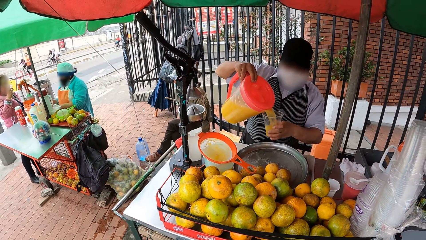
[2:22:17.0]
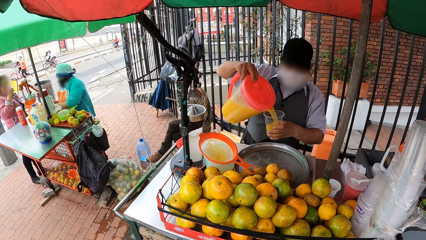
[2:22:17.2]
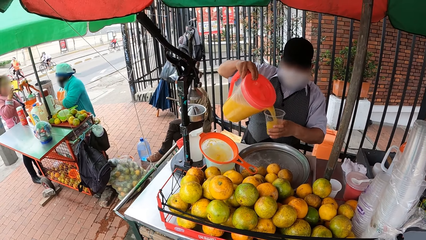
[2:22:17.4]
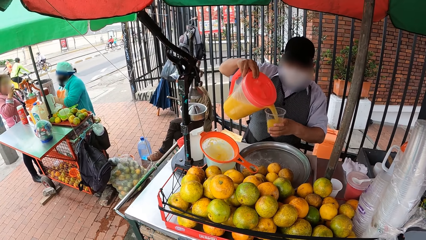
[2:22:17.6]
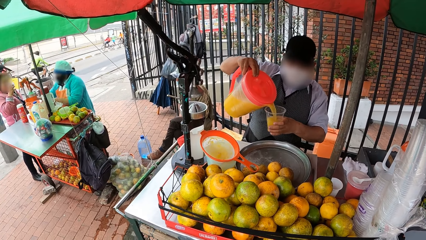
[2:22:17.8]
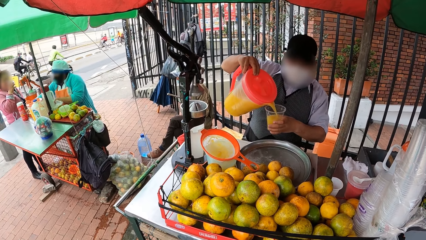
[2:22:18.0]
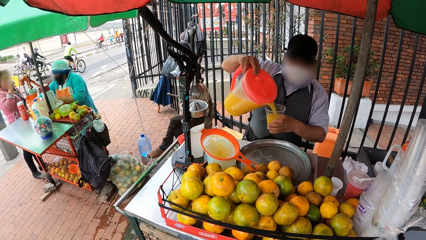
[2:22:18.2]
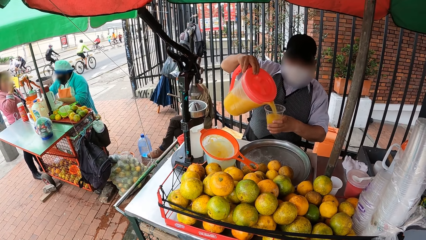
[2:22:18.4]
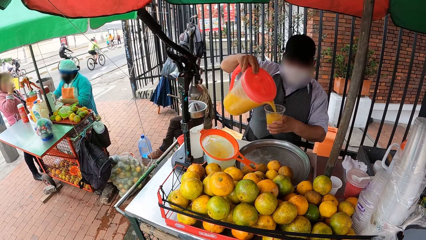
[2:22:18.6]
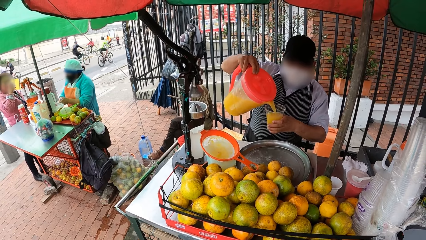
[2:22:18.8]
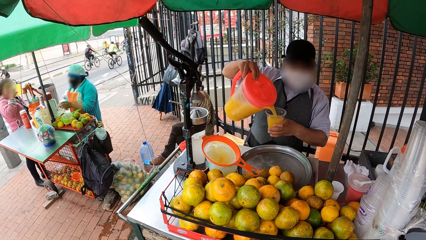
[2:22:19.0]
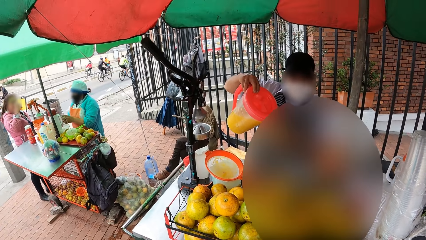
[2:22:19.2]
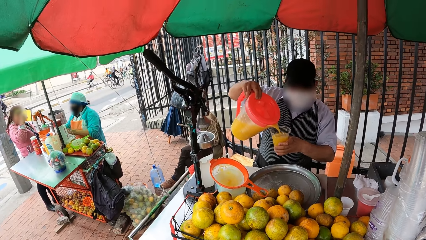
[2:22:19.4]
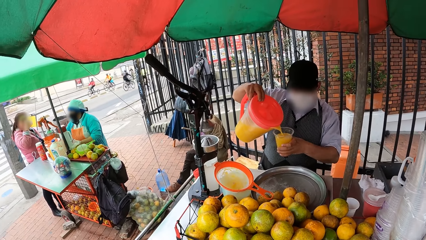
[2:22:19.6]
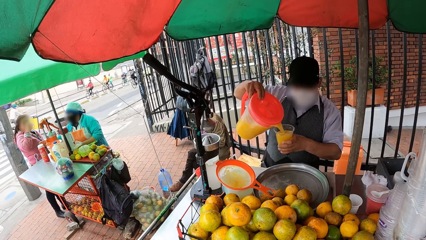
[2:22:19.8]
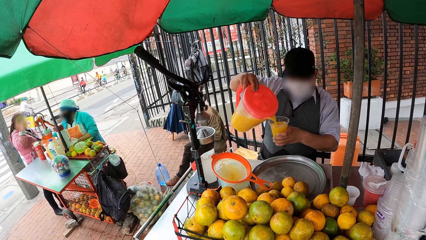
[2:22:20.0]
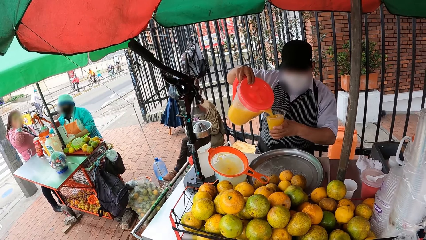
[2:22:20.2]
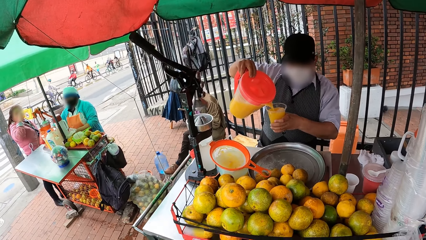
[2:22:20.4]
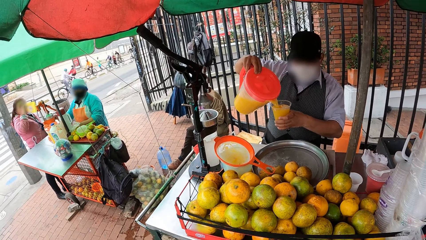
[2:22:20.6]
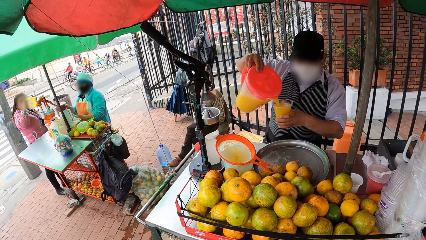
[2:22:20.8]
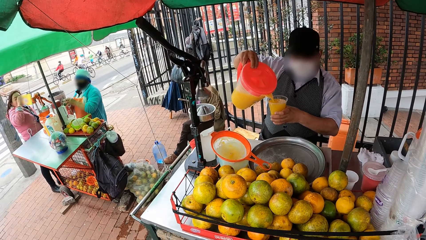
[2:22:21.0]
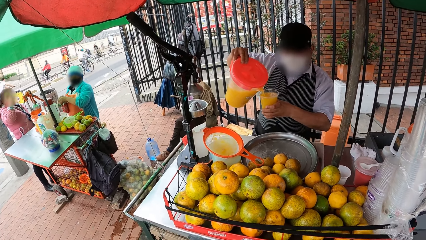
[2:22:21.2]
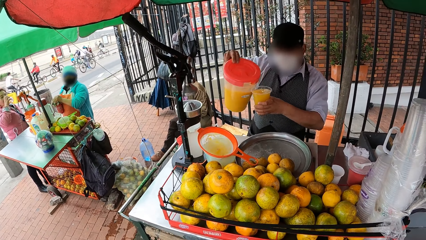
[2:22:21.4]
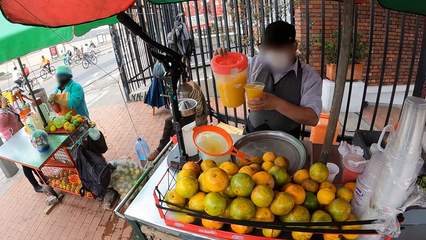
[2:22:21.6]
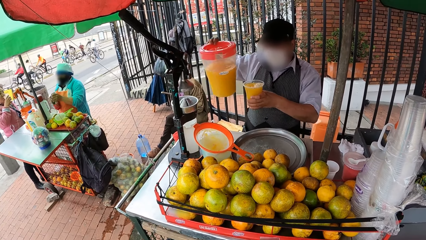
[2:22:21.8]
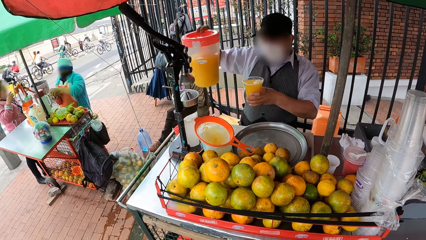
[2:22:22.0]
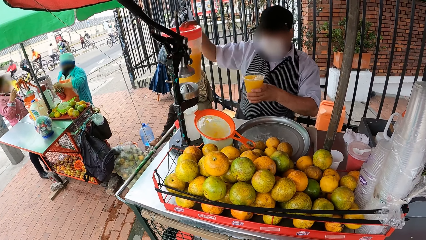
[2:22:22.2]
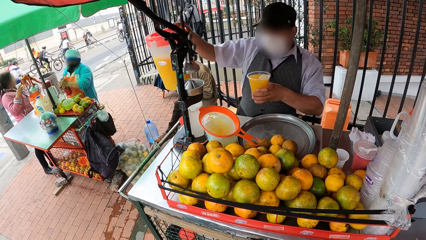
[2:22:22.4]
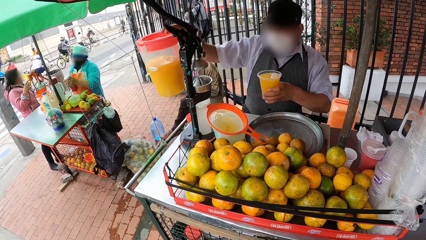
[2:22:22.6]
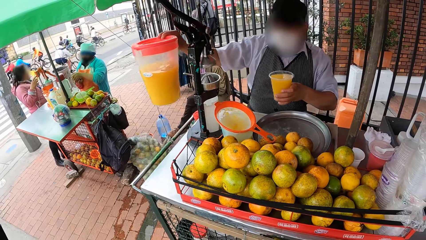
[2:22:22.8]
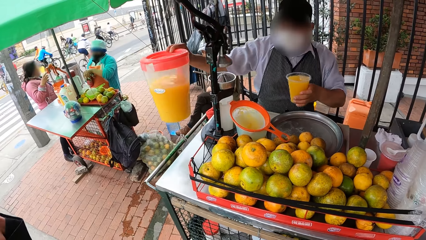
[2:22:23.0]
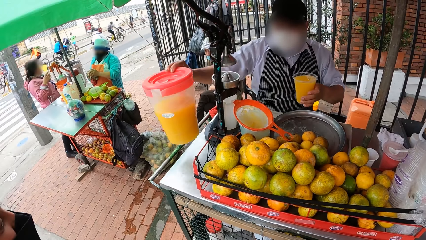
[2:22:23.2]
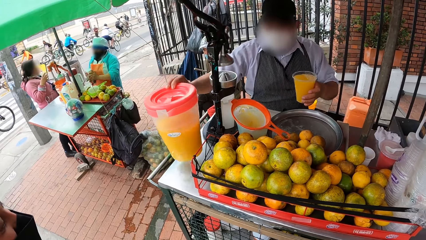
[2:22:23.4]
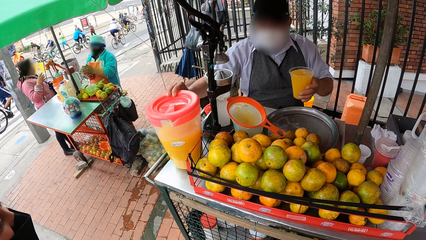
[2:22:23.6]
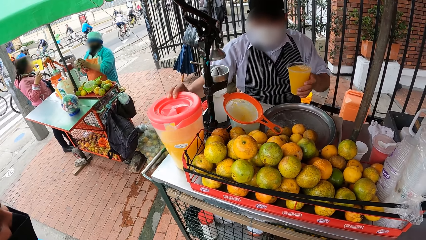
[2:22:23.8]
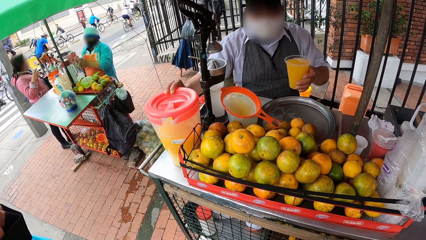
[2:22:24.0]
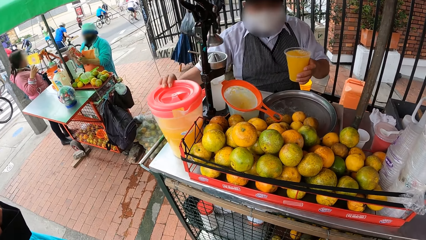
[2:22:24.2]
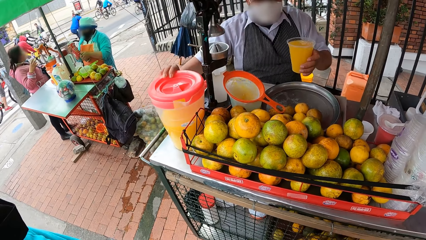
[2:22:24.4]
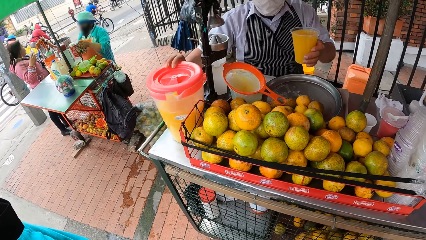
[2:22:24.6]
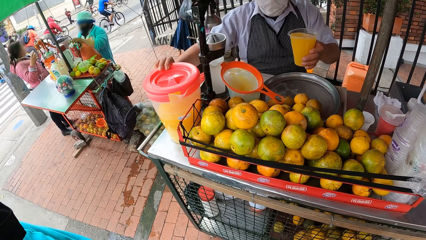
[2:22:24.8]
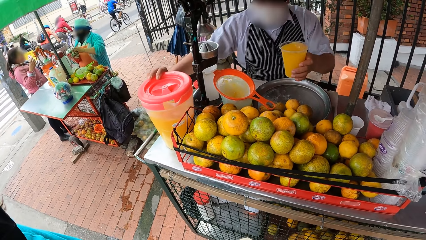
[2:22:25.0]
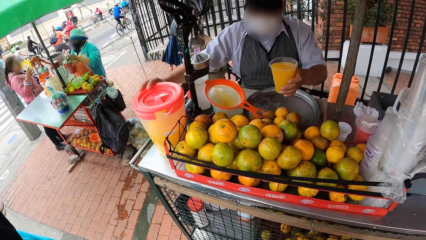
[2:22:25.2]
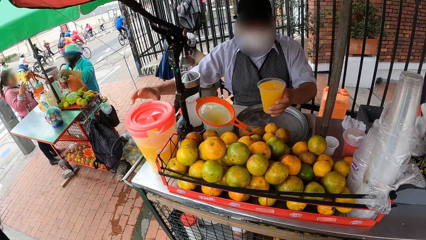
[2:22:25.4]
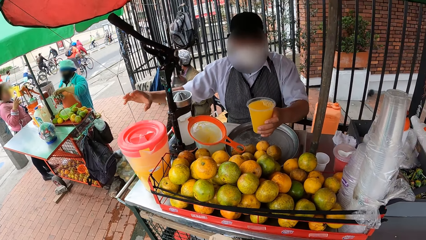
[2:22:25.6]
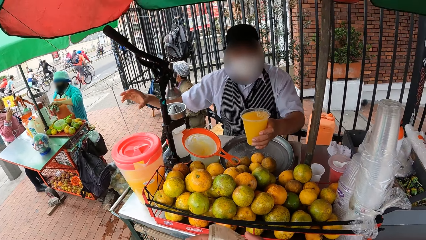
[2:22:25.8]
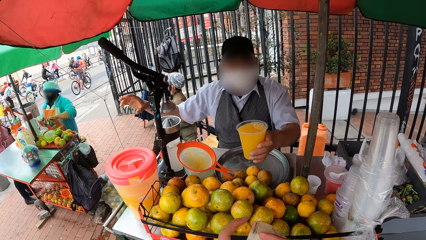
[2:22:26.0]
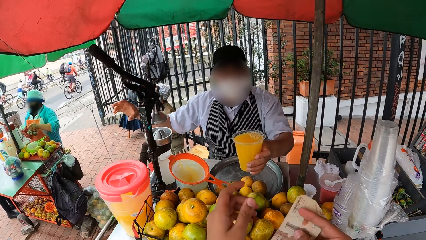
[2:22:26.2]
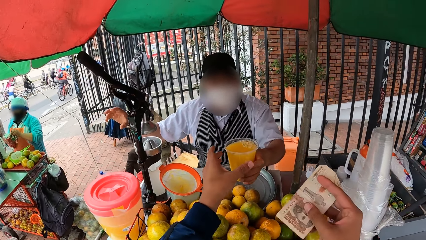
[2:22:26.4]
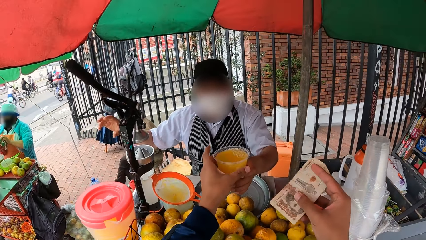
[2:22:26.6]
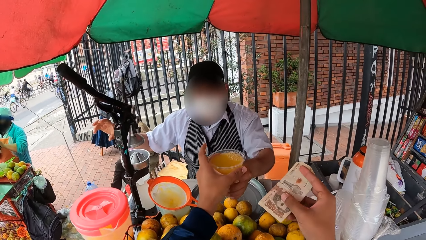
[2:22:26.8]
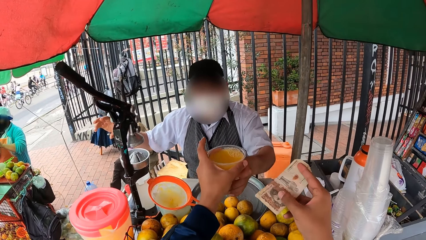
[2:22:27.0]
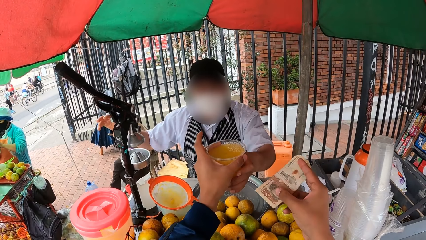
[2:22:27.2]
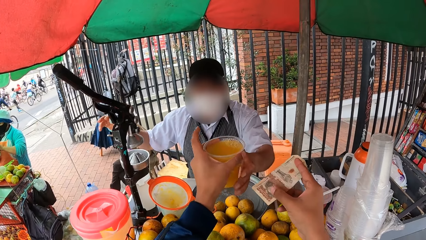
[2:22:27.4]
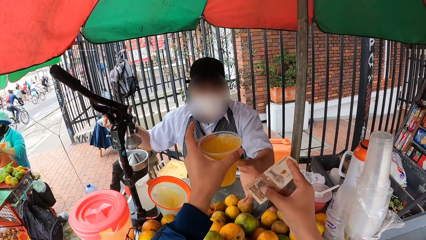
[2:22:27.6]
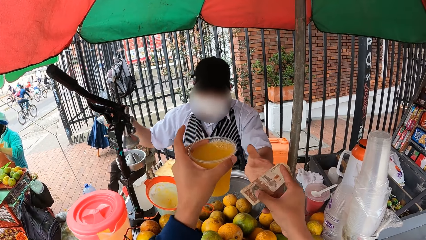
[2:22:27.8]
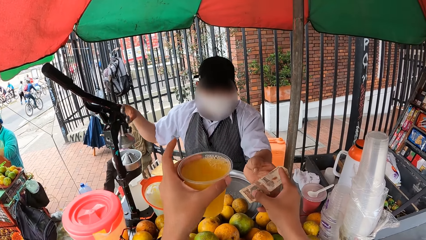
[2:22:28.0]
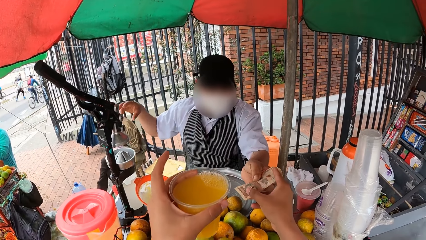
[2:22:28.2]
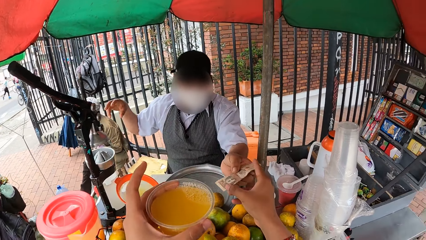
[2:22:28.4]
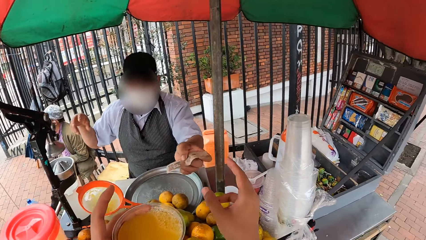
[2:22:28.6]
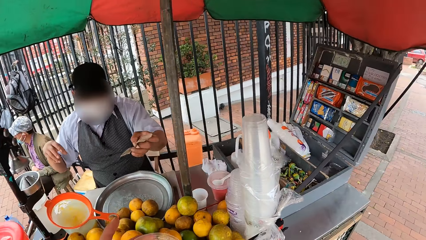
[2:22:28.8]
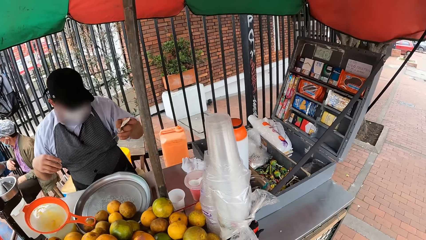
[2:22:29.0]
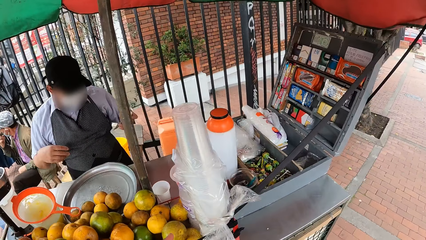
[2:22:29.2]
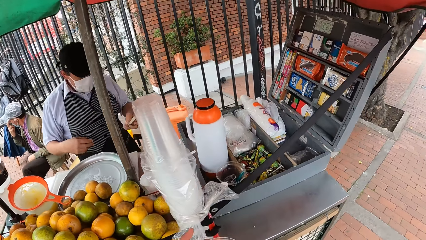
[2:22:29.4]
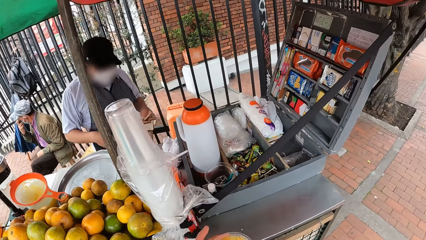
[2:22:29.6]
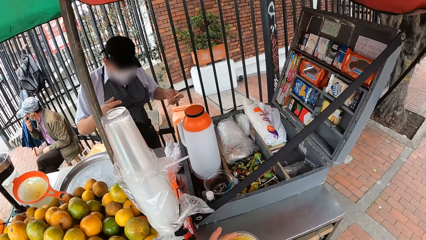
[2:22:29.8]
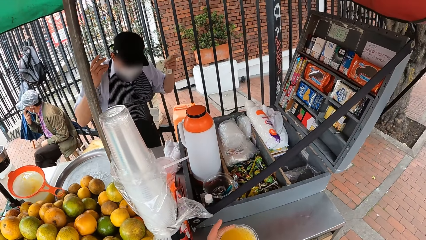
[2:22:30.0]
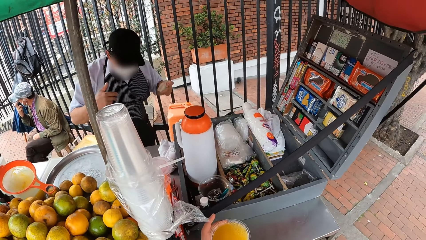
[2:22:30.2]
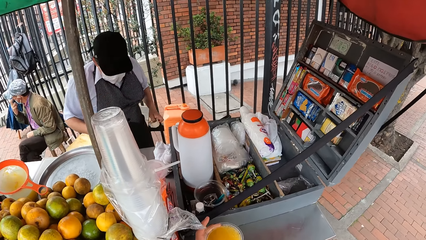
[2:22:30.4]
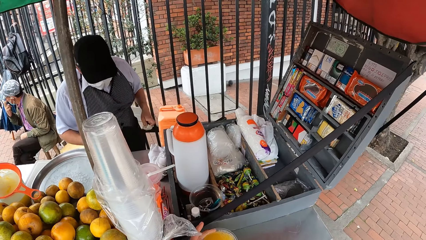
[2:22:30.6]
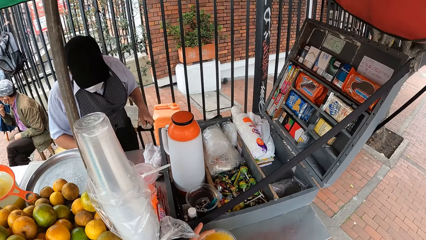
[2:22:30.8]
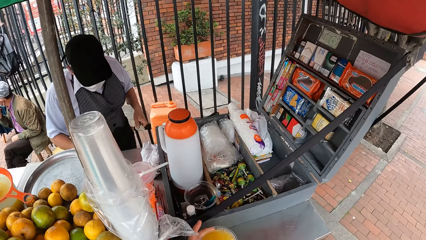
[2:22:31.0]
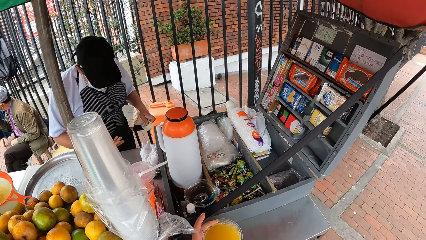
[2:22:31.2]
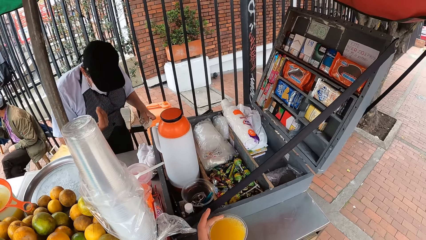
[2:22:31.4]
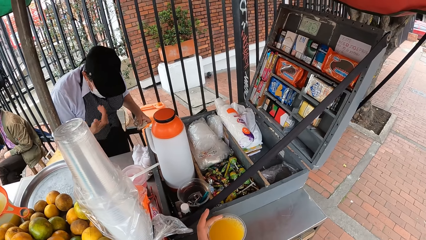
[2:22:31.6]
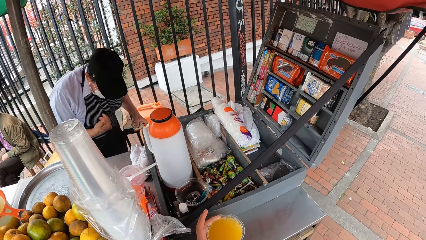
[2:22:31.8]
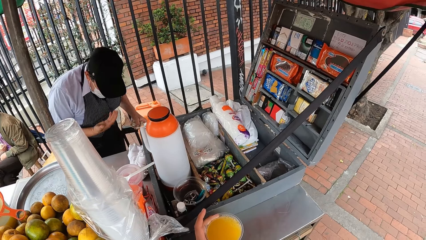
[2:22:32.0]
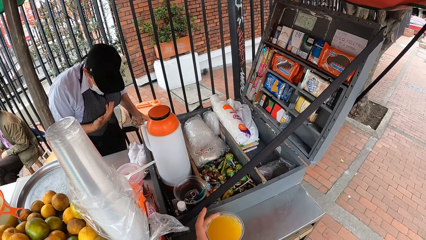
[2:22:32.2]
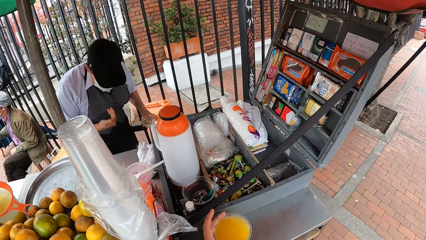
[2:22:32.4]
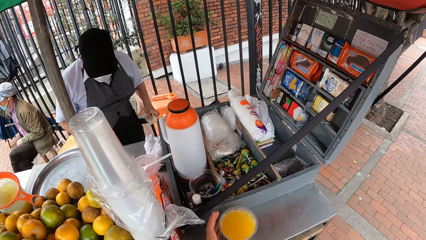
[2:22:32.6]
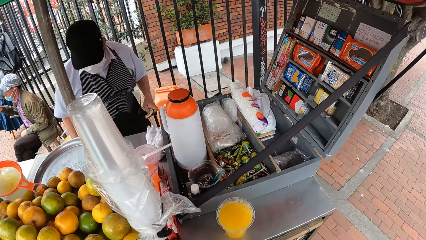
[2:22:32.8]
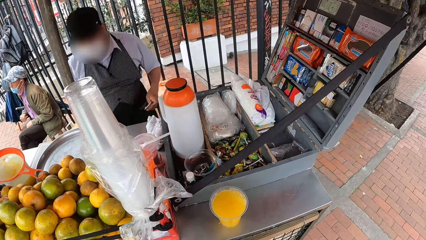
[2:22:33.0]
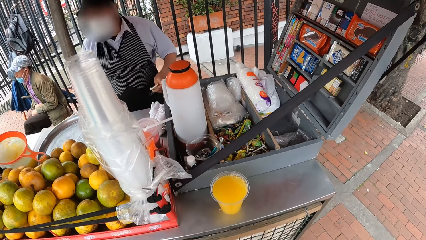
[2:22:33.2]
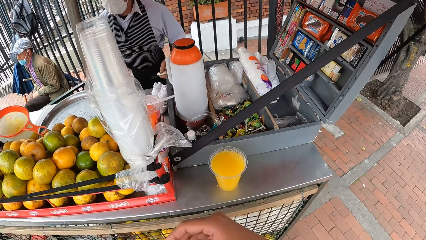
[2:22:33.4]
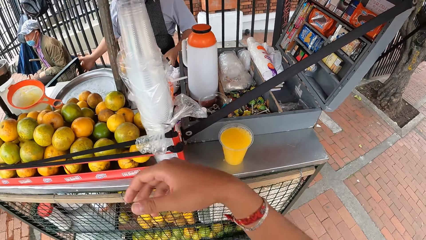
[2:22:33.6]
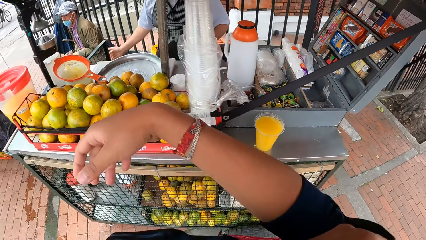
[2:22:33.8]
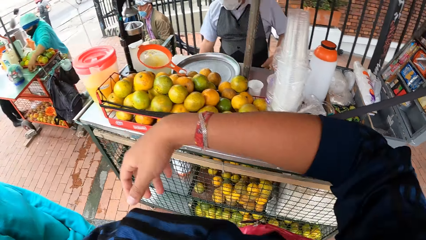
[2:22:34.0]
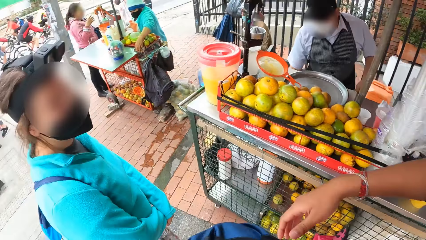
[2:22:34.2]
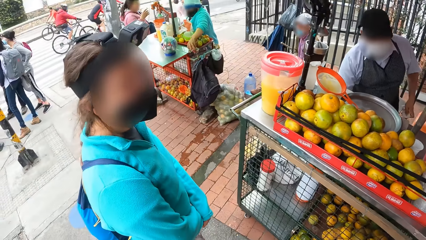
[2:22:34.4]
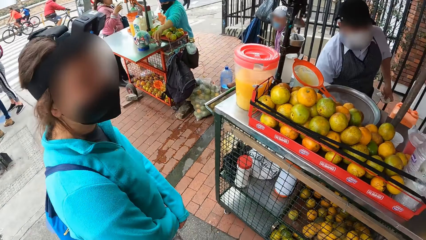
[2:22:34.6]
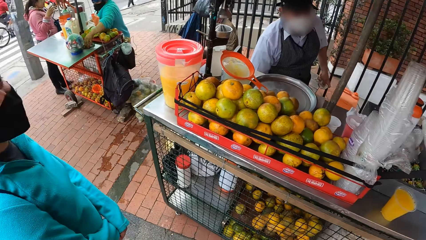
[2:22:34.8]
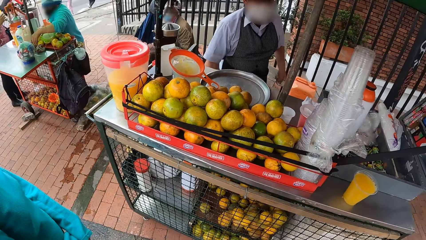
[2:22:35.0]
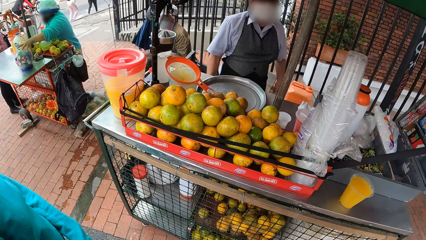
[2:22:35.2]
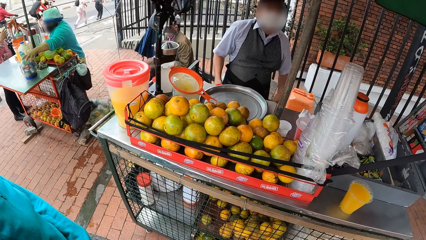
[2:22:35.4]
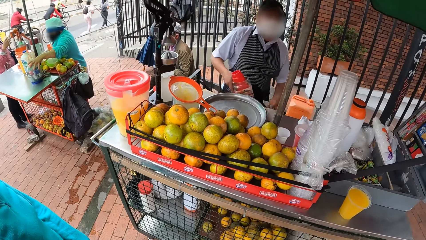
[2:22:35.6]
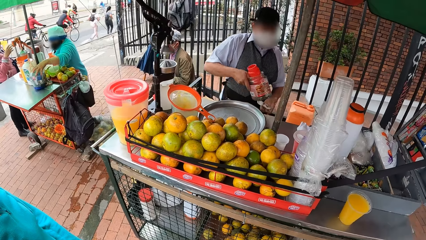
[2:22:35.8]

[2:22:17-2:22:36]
A woman places the jug of juice in her right hand on the table. Another woman looks at the first woman. The first woman stretches the cup of juice in her left hand to the camera wearer. The camera wearer takes the cup of juice from the first woman with her left hand. The first woman takes a currency from the camera wearer's right hand with her left hand. The camera wearer moves around. The first woman moves around and gesticulates with both hands. The camera wearer holds the cup on the table. She moves around. The first woman opens the counter door with her right hand. The camera wearer rests her right arm on the counter of the stall. The first woman moves around. The second woman looks around. A third woman looks around. The first woman carries a currency container from the counter with her right hand.
